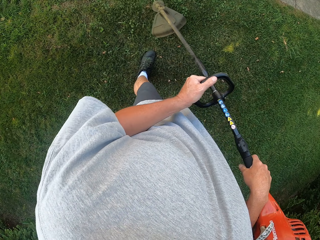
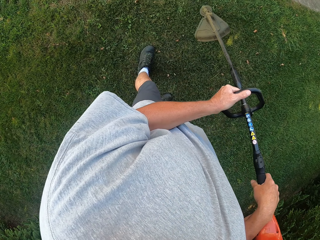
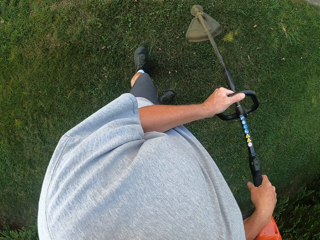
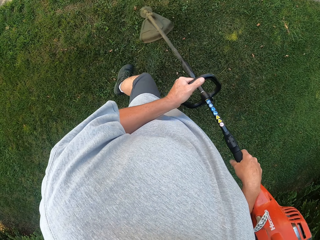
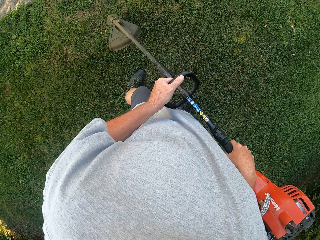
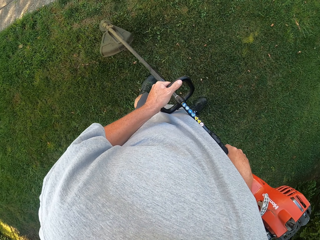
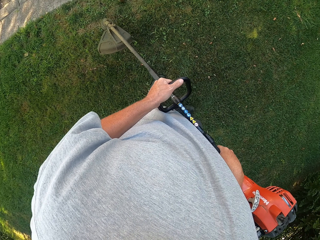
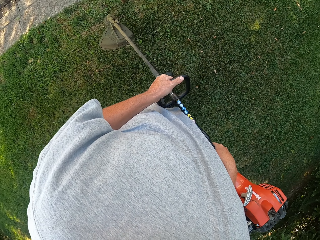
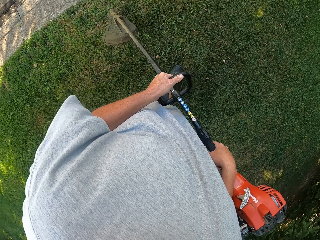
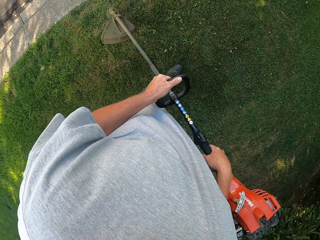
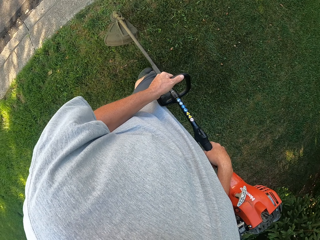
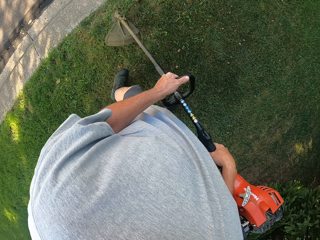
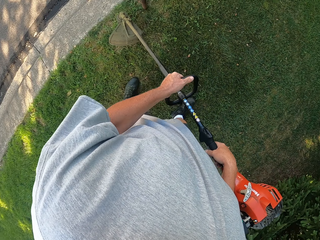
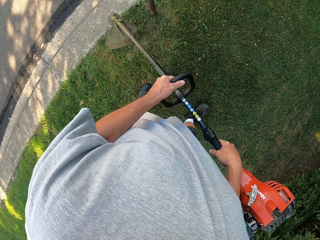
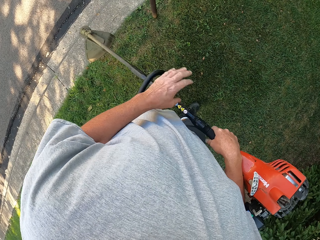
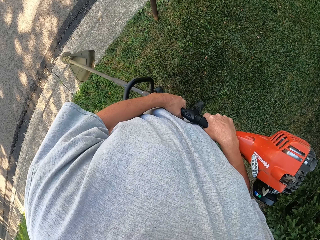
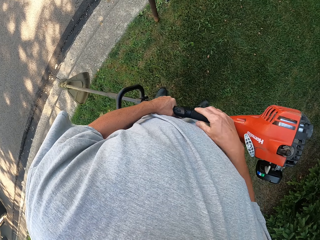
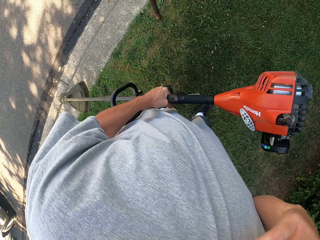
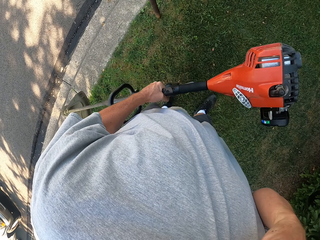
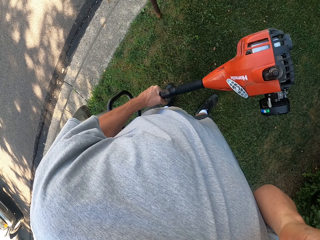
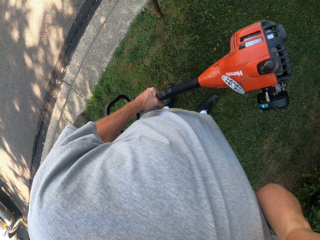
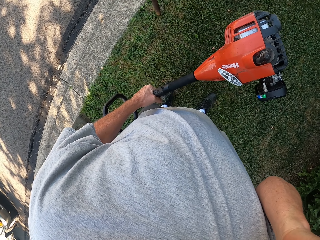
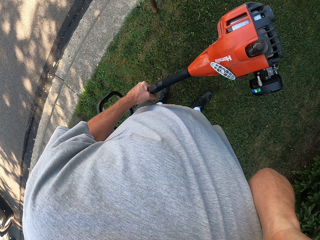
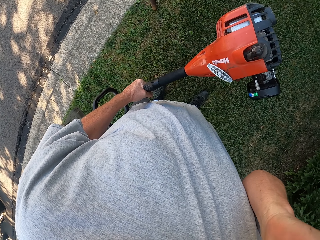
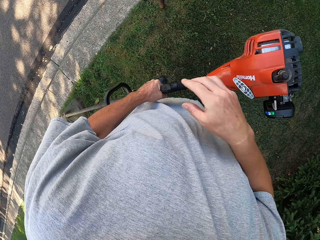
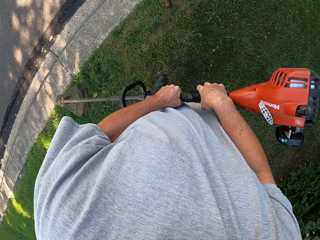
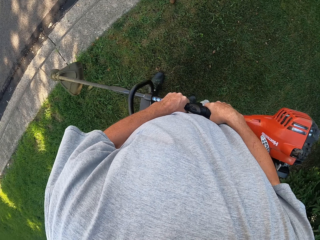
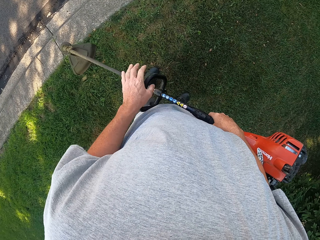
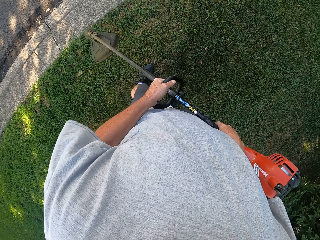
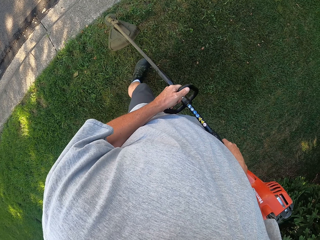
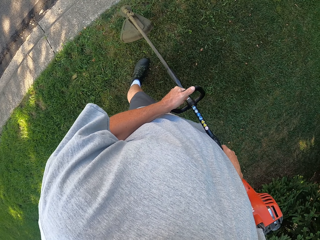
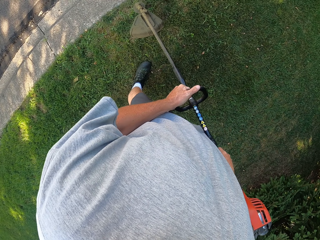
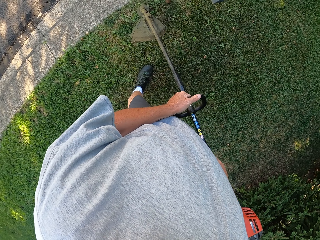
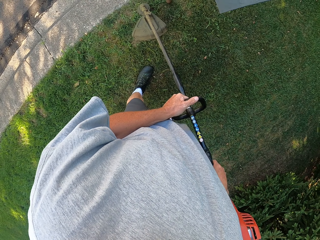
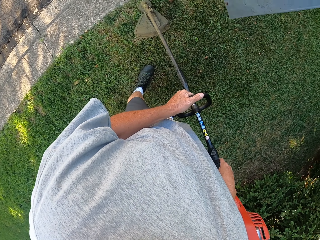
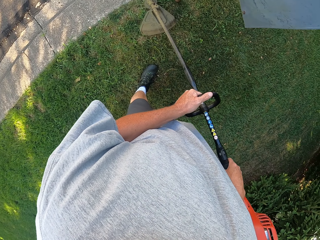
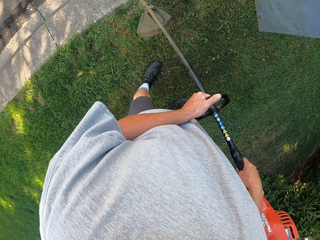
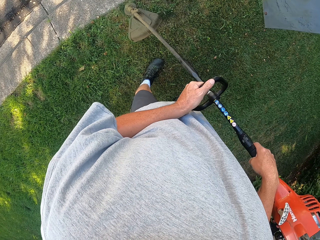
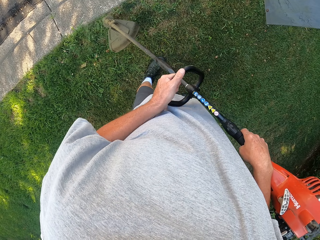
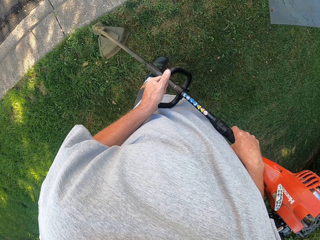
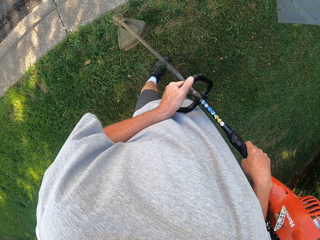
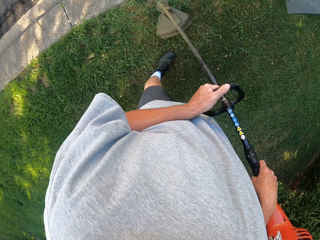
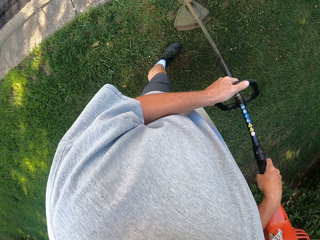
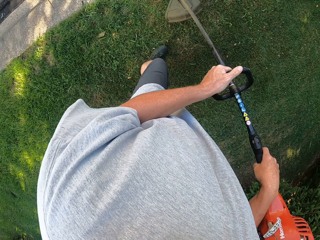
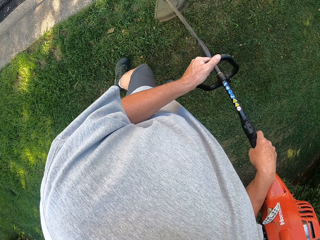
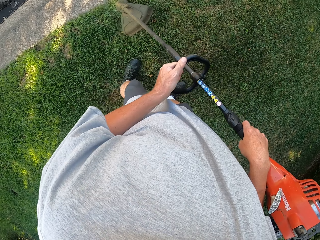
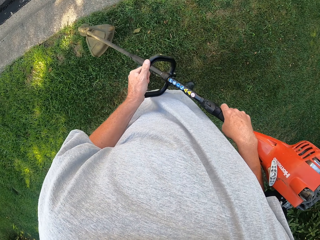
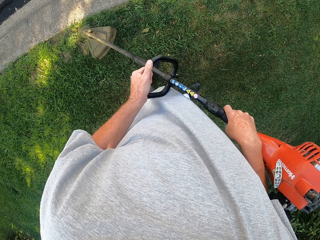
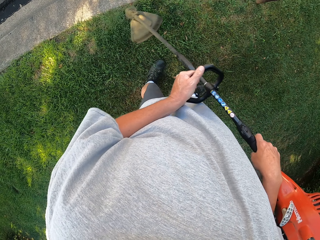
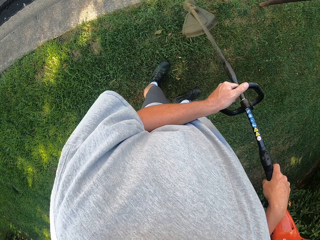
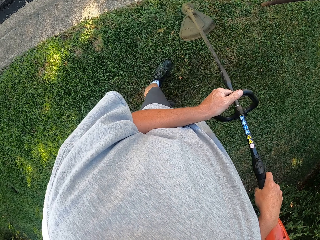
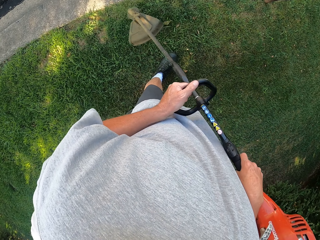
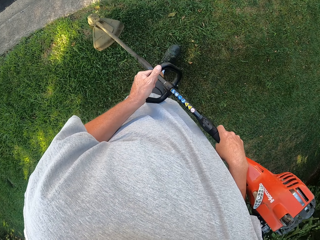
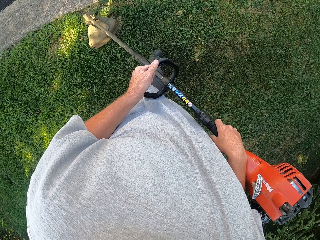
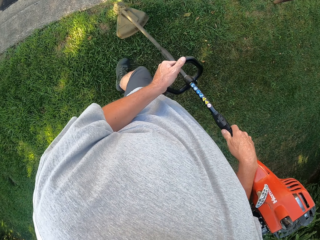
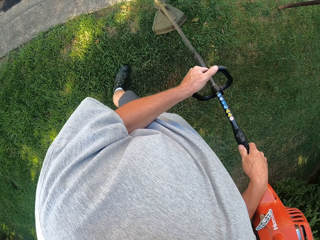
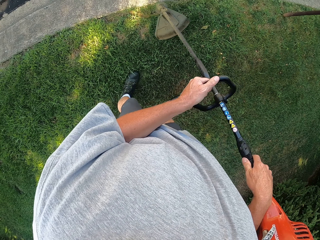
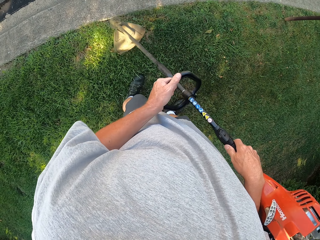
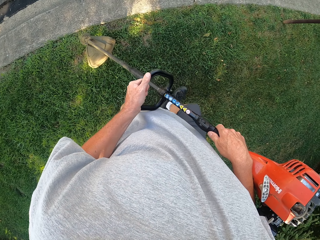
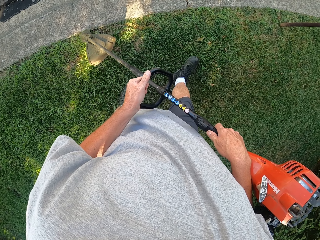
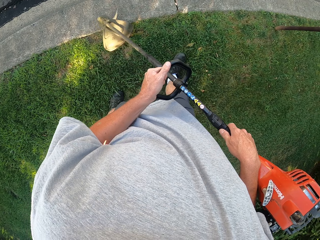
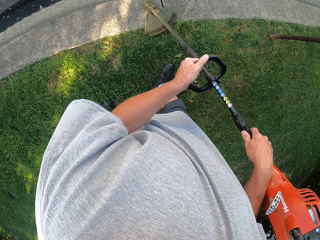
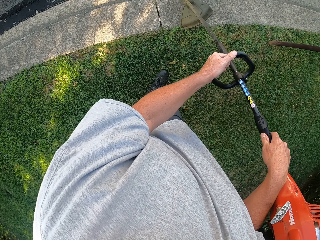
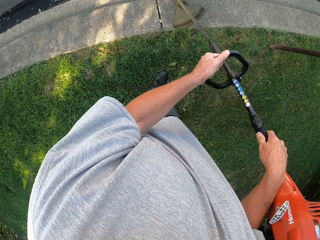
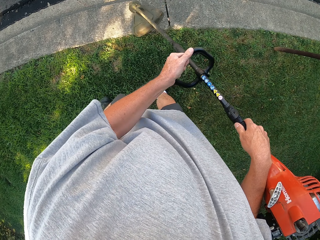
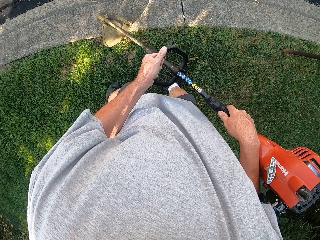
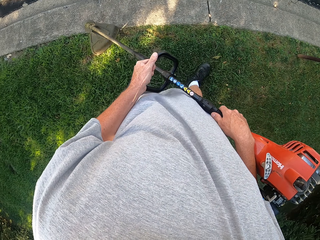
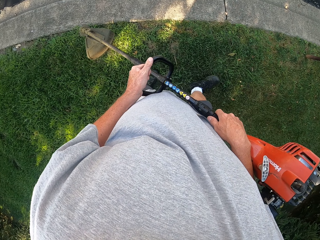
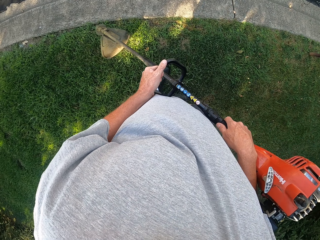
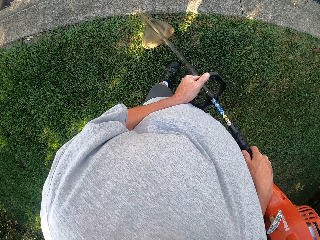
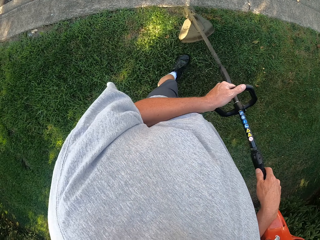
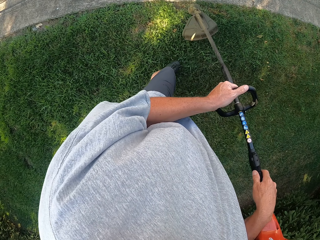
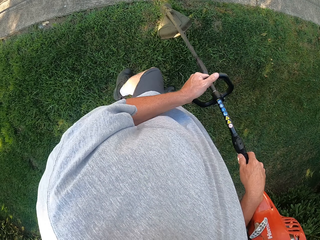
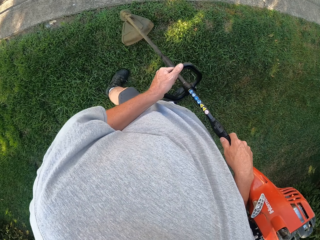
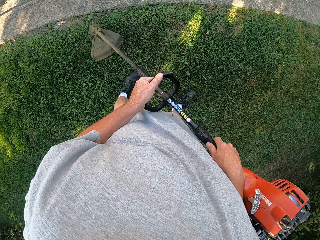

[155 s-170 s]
The camera wearer trims the grass as they walk. They do so again. They hold the hand mower with the left hand. They lift the right hand. They trim the grass as they walk. They hold the hand mower with both hands. They mow grass around the compound using the hand mower. They trim the grass as they walk. They do so again.

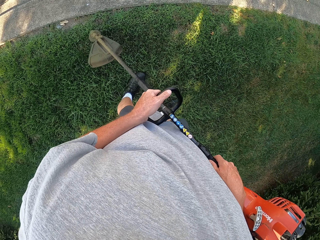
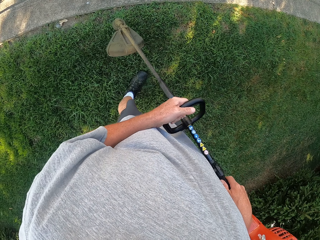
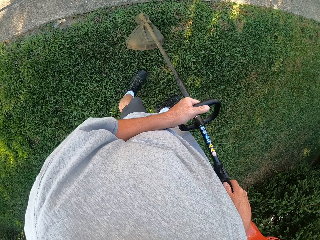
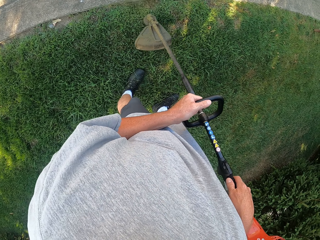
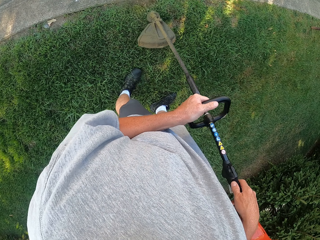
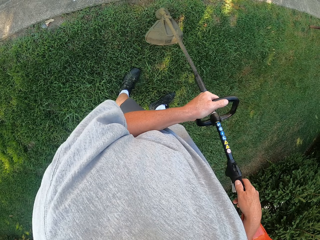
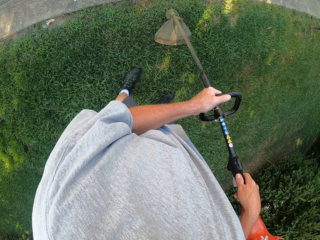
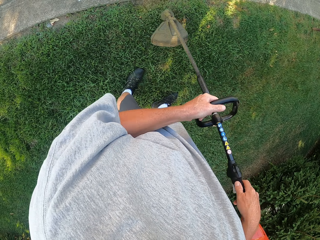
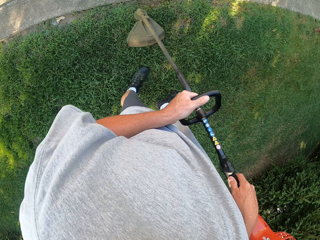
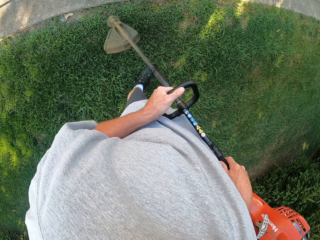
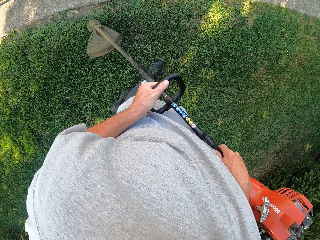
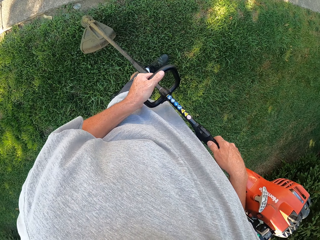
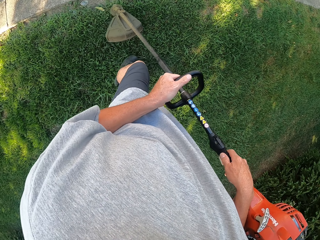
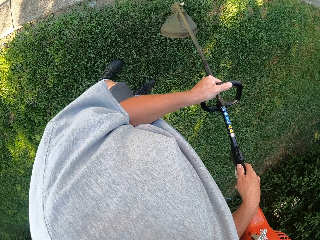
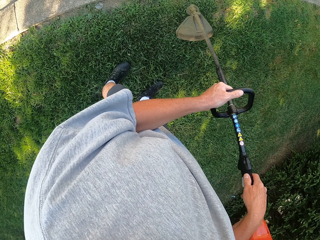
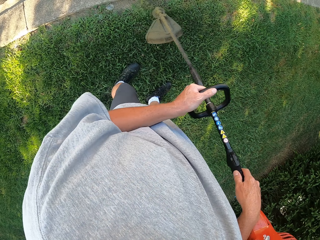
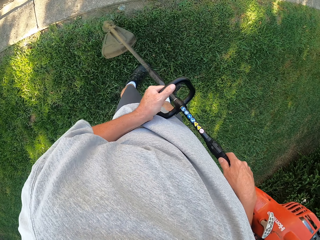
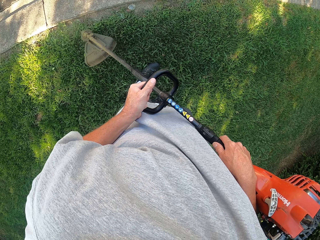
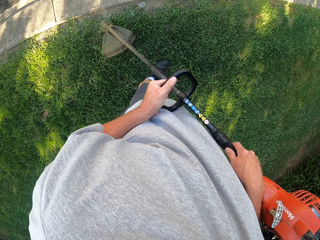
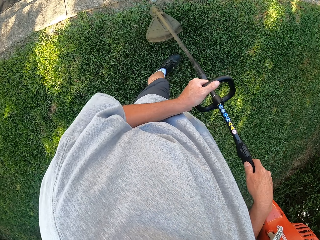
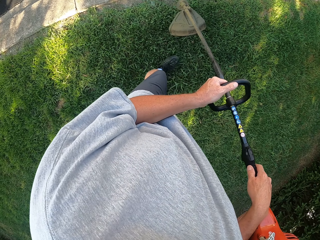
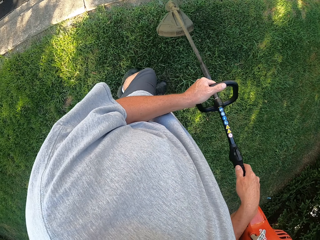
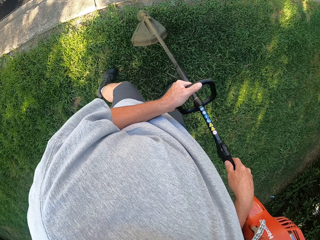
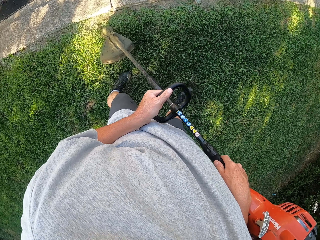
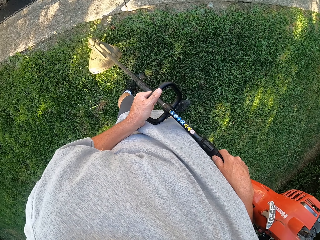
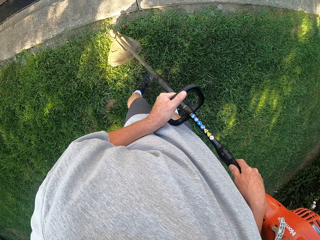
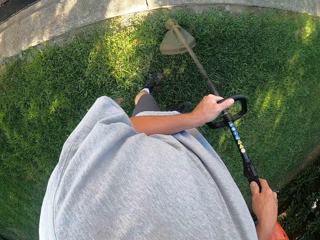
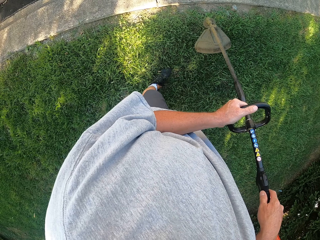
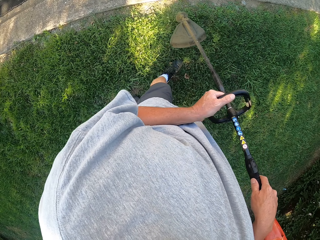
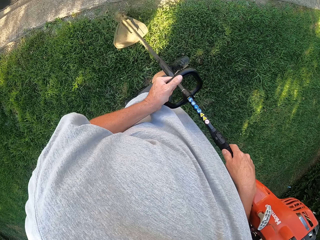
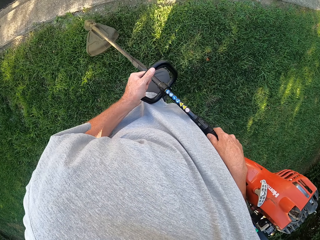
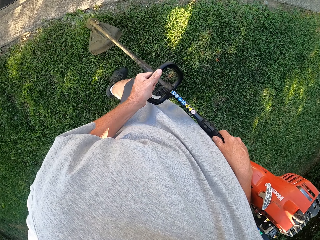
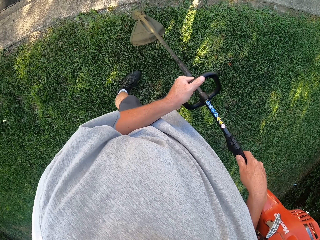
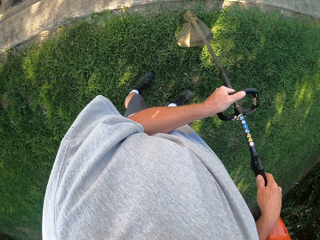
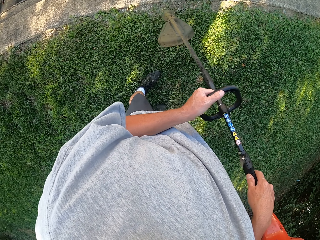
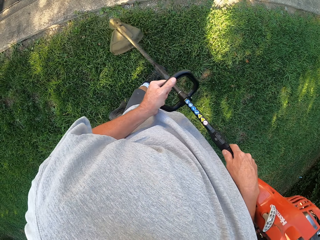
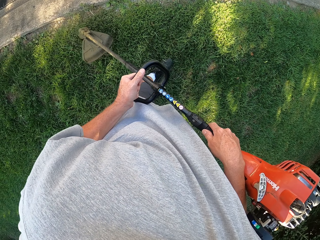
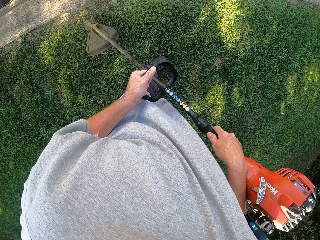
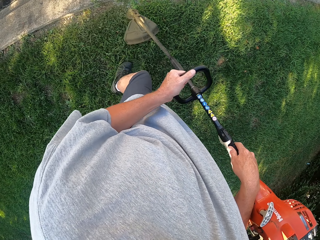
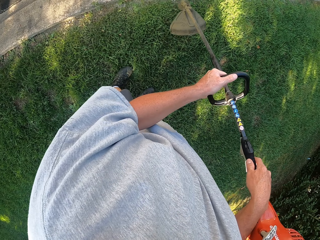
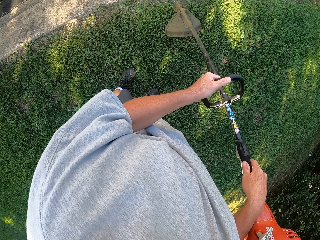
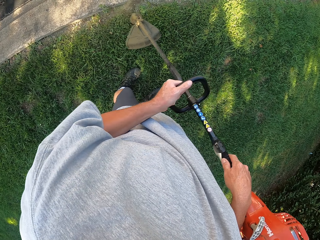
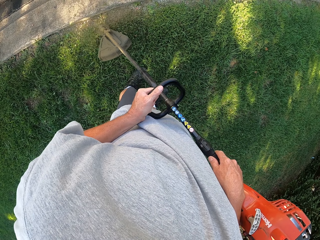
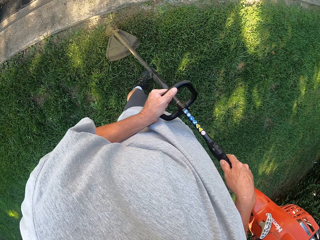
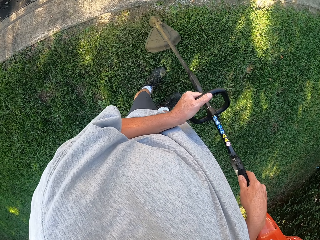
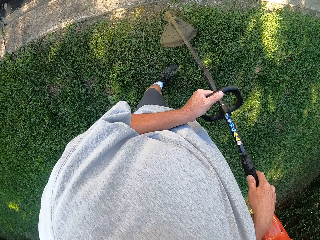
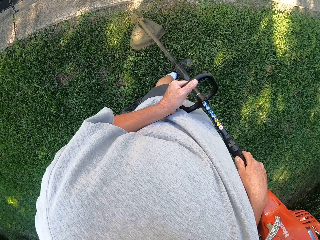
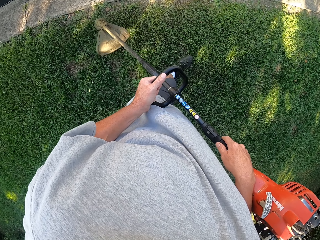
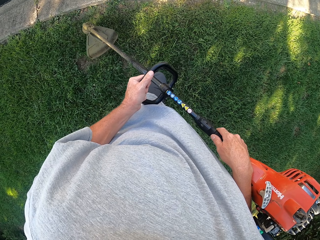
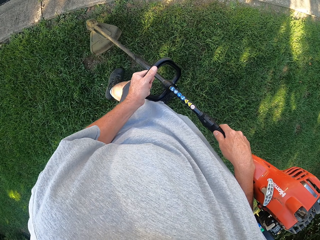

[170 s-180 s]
The camera wearer trims the grass as they walk. They do so repeatedly.
